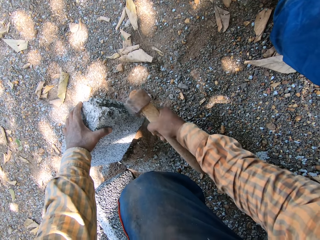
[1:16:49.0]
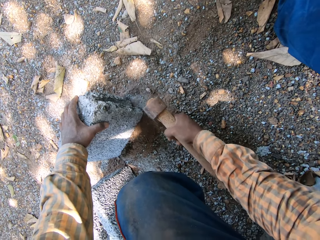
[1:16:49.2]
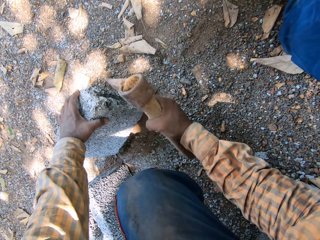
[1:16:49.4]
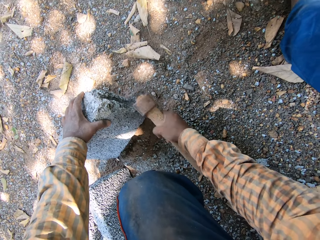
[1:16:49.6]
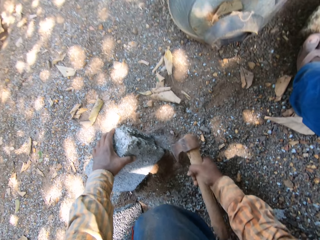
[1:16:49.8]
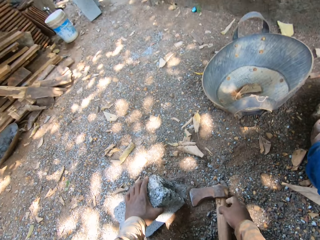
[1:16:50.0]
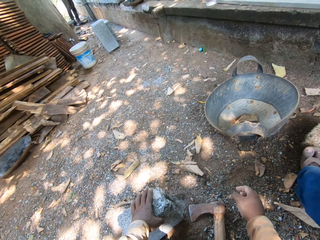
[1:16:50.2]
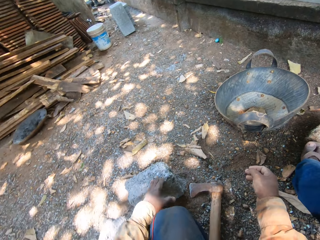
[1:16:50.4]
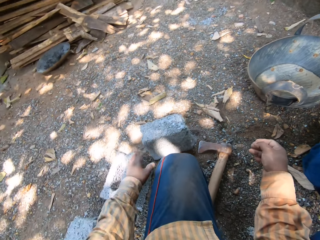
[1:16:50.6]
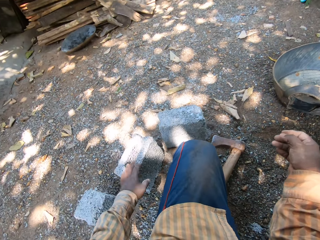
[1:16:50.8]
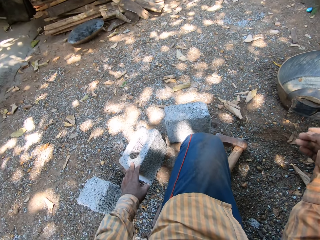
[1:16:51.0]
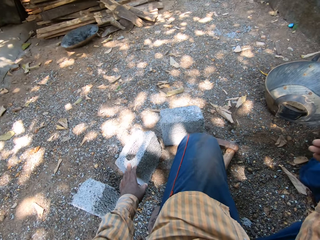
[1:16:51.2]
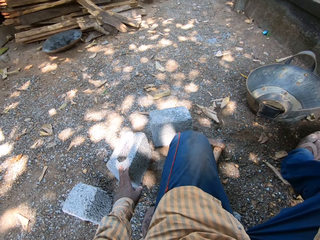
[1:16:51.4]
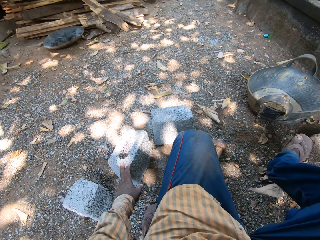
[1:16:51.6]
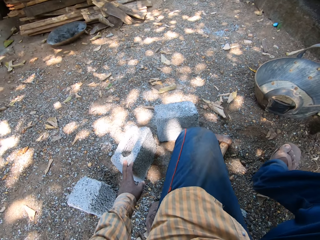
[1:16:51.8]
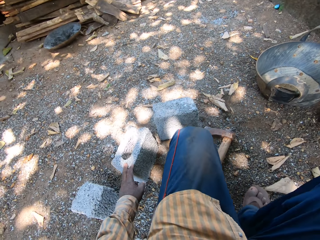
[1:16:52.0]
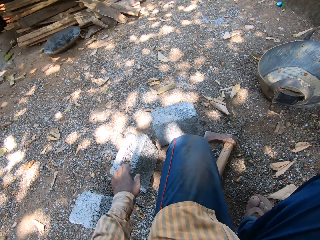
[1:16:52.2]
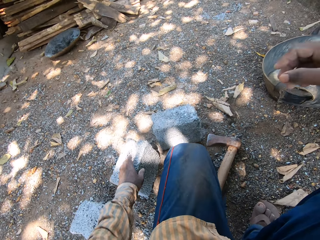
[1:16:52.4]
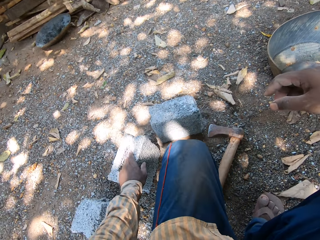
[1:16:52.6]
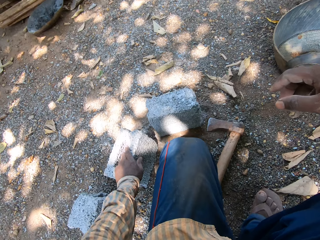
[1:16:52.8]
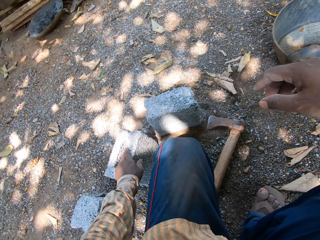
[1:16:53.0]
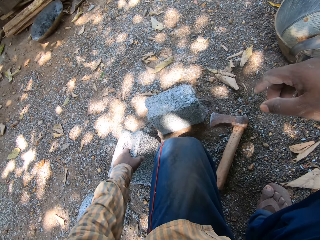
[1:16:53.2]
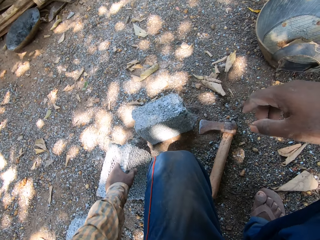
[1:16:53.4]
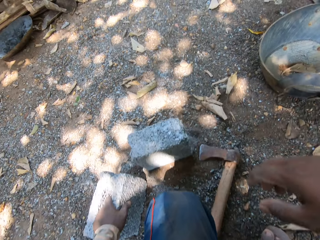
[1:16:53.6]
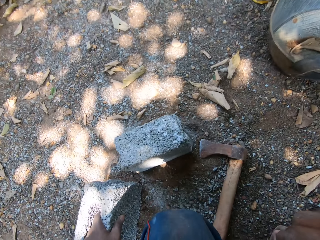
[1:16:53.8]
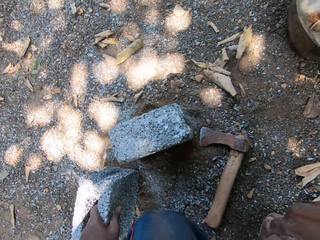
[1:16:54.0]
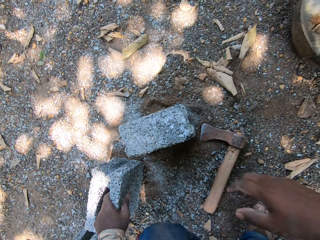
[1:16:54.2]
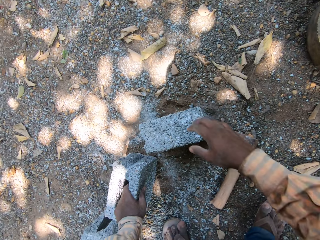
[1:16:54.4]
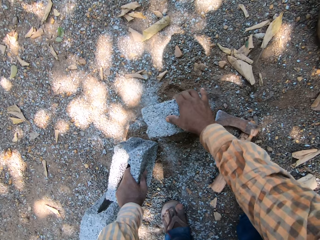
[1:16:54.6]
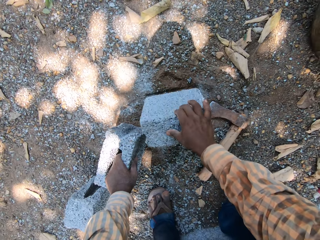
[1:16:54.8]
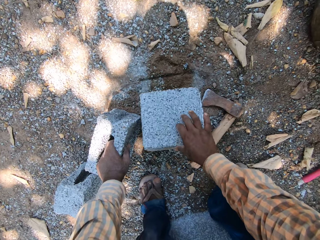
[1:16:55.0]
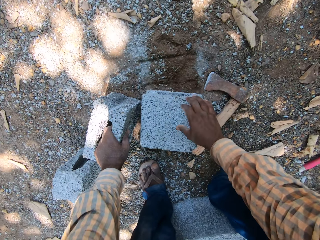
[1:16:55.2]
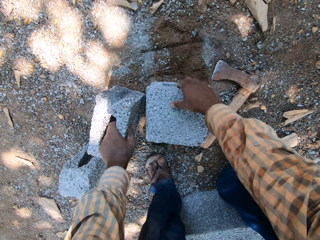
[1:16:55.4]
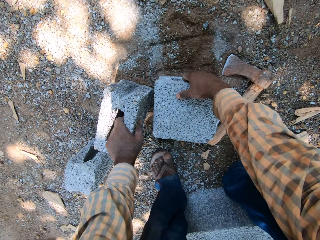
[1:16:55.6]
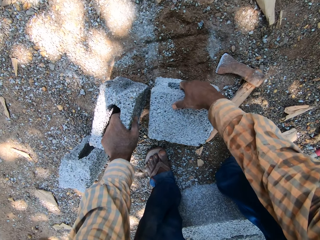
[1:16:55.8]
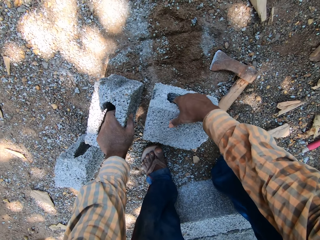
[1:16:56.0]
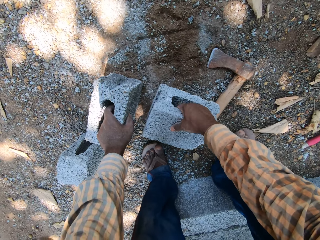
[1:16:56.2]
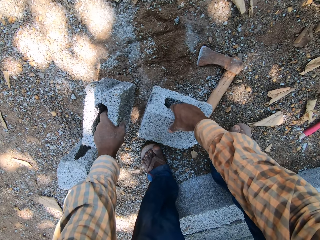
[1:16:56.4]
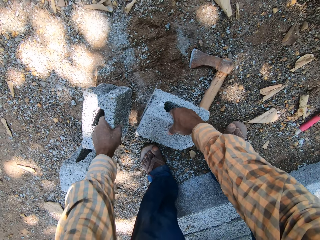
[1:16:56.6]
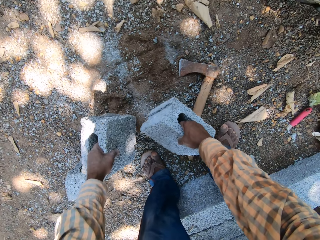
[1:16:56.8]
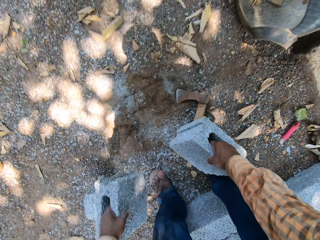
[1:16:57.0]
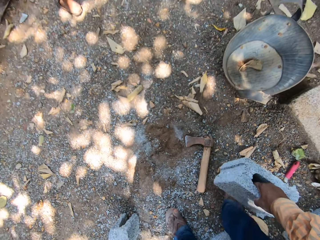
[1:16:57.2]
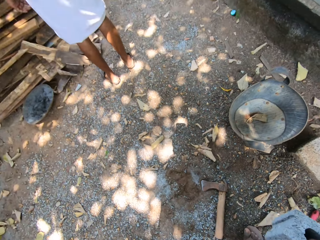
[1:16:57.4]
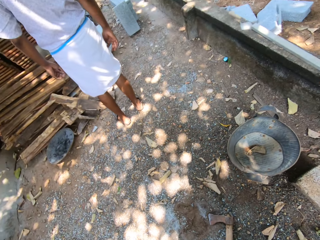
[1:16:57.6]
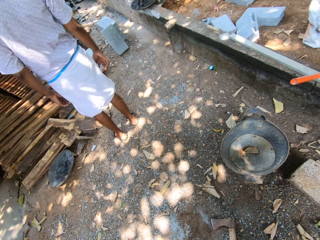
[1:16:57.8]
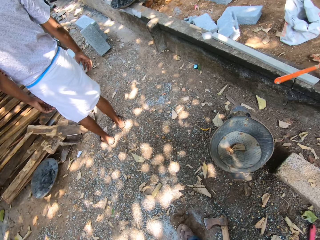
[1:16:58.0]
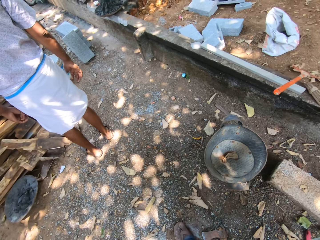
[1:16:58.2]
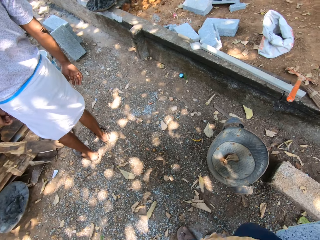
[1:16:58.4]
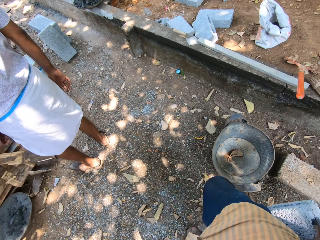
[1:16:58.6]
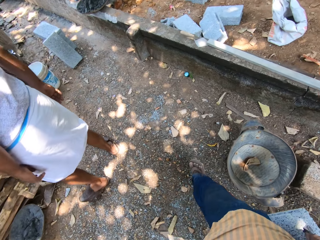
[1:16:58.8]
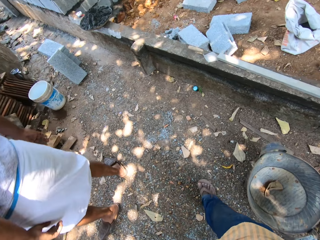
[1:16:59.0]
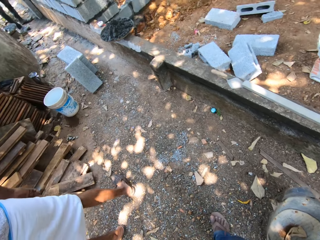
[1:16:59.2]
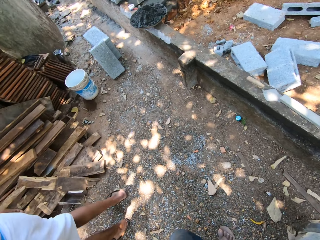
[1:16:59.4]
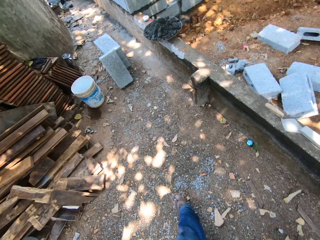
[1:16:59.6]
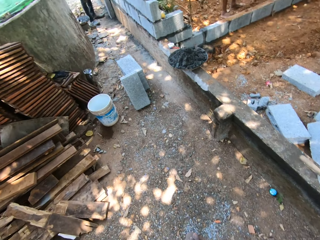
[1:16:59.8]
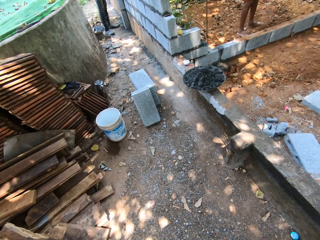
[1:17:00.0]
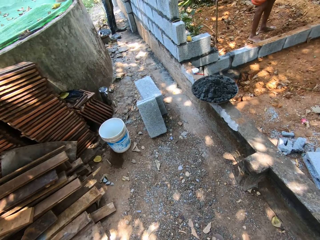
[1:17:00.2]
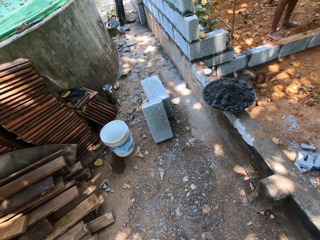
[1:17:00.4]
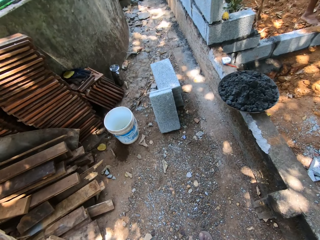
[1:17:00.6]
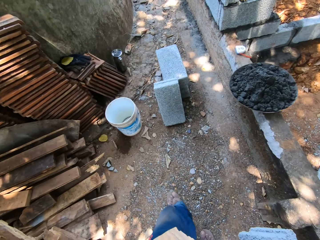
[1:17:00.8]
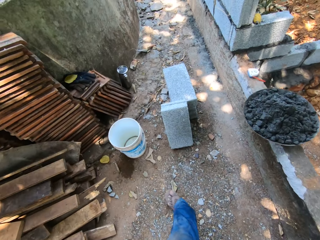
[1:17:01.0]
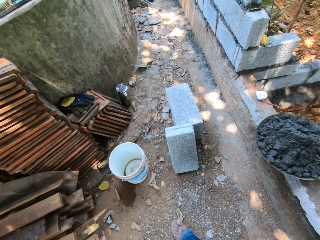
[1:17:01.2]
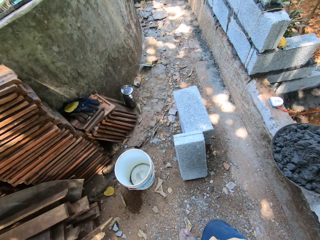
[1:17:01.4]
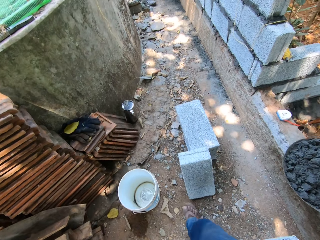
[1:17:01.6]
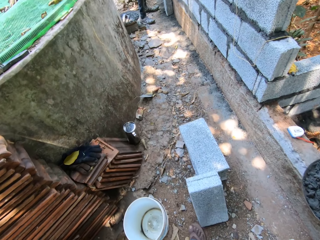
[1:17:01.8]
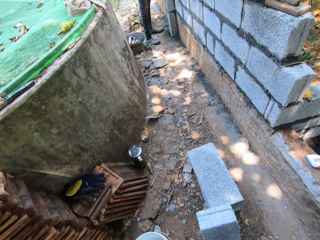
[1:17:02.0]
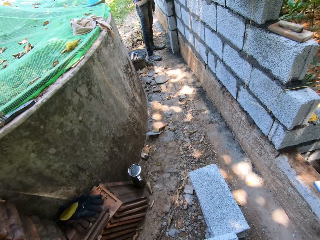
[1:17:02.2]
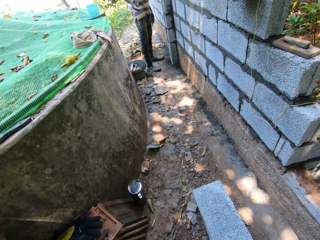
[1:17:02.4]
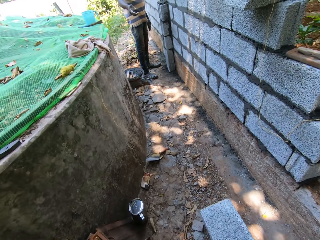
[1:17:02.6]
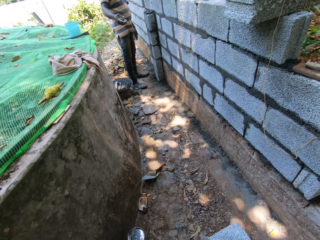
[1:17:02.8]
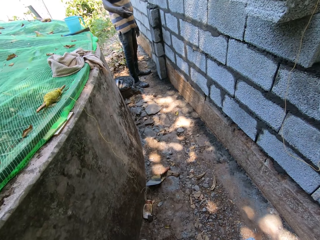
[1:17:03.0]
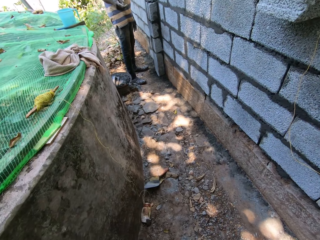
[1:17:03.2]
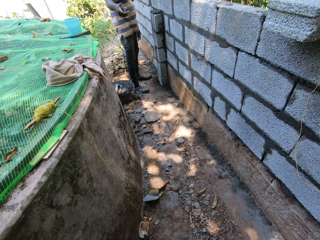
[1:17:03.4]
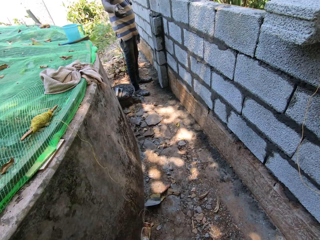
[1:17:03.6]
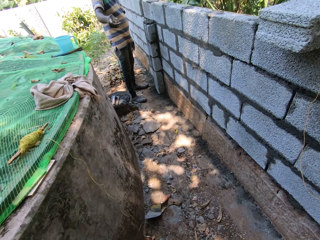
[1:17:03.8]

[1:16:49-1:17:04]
The camera wearer drops the brick axe in his right hand on the ground. He holds a brick on the ground with his left hand. He holds the brick on the ground with his right hand. He wakes up from the ground. He picks up the bricks from the ground with his hands. He walks to a construction site. He walks past a man. He walks towards the building.

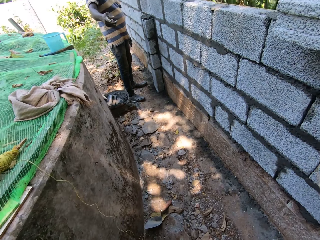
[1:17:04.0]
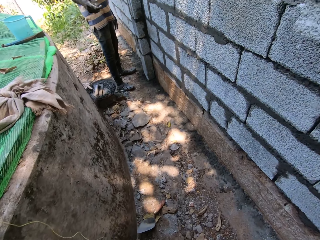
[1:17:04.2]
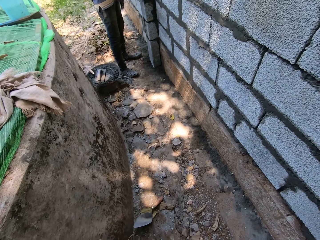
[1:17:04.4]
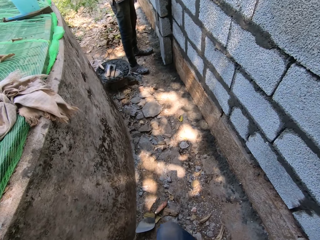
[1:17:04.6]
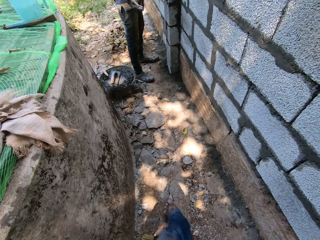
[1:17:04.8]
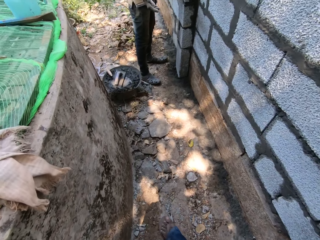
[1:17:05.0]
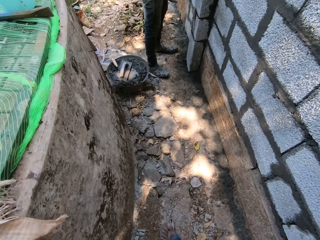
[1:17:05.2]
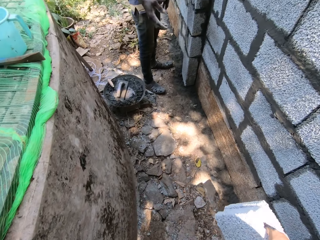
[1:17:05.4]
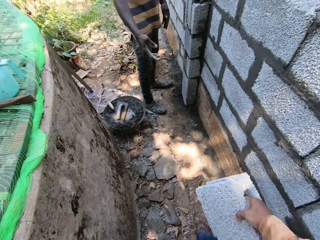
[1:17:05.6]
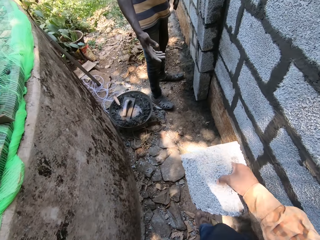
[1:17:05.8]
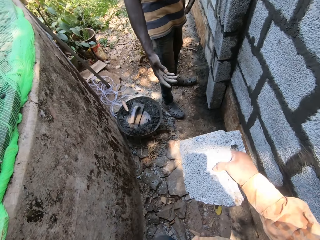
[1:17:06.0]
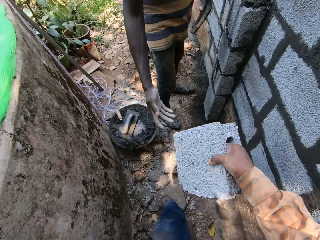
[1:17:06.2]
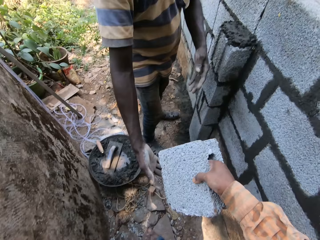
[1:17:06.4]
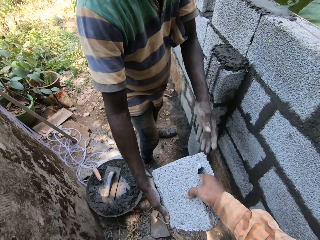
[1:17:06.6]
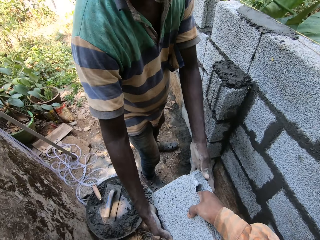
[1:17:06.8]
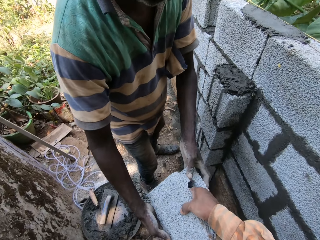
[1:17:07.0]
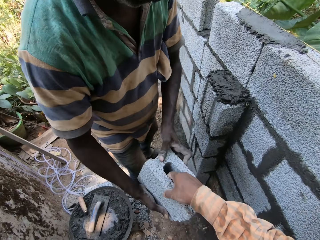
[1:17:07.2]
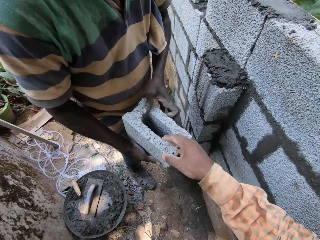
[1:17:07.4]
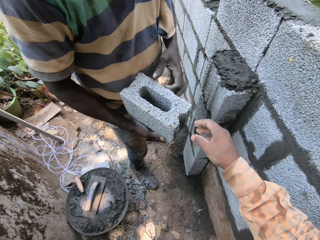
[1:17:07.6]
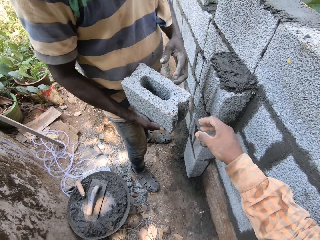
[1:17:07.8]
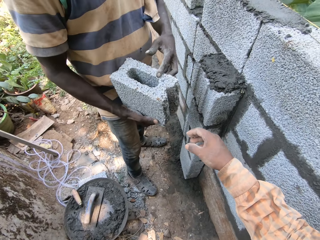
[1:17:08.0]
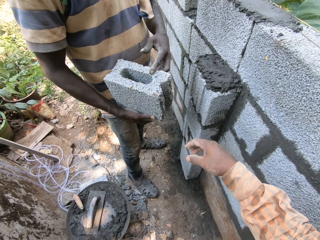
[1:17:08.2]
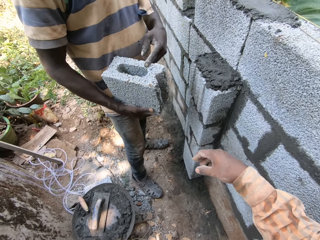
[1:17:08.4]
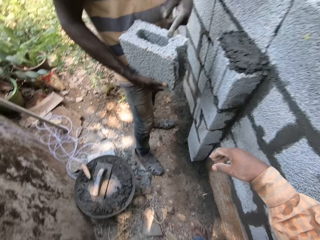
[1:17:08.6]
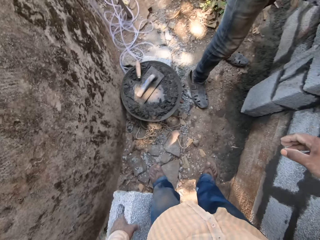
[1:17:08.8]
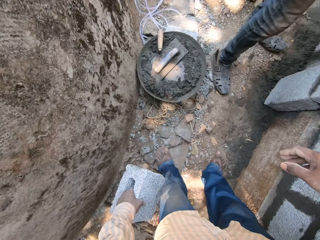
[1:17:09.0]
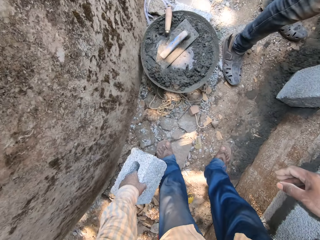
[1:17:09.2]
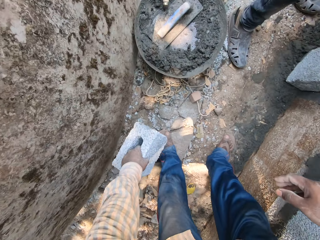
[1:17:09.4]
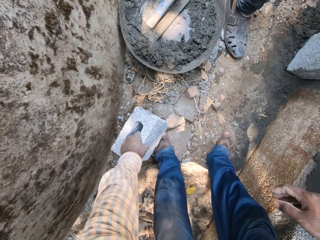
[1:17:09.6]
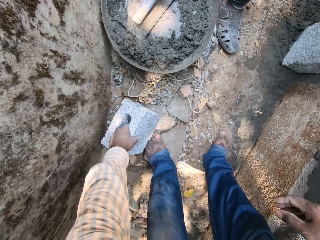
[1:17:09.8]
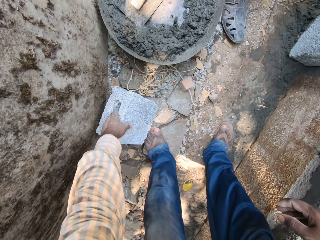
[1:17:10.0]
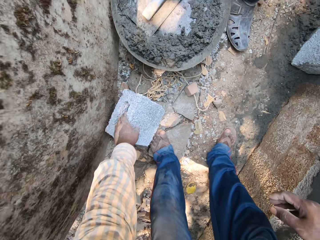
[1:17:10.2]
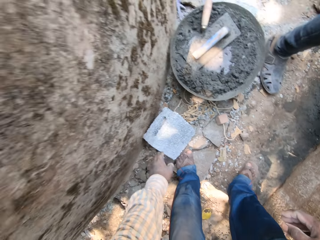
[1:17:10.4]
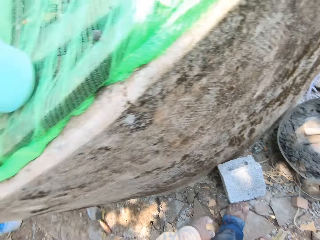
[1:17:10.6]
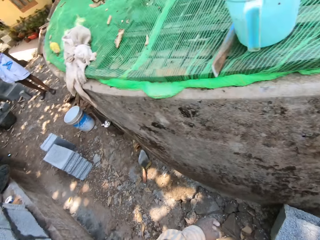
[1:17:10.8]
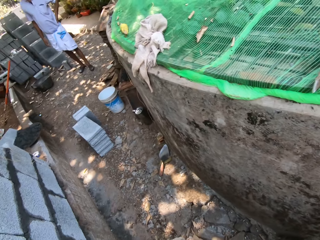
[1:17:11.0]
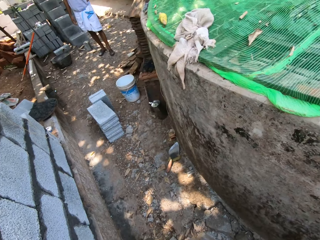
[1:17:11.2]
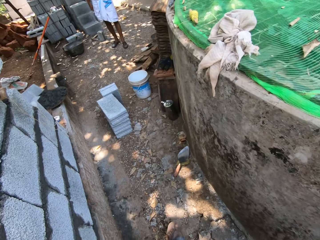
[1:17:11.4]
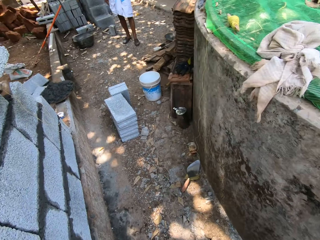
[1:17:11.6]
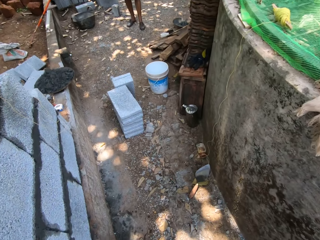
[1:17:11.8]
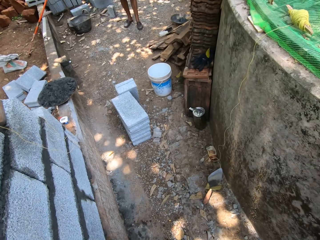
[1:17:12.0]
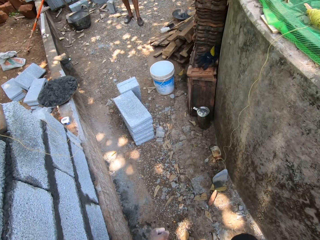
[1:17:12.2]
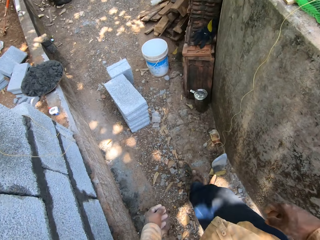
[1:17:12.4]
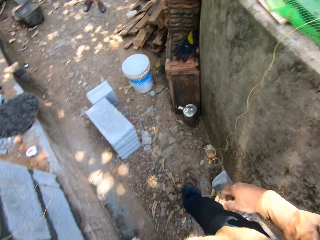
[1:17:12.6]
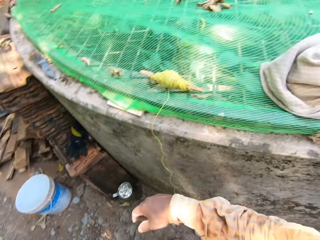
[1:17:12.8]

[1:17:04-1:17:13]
A man collects the brick in the camera wearer's right hand with his hands. The camera wearer gives the man the brick. The man converses with the camera wearer. The camera wearer drops the brick in his left hand on the ground. He walks to a spot on the construction site.
